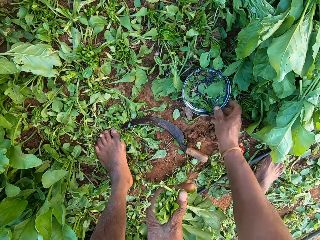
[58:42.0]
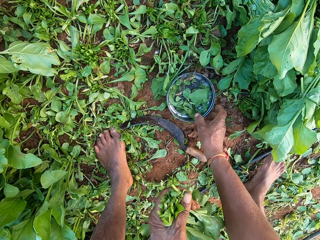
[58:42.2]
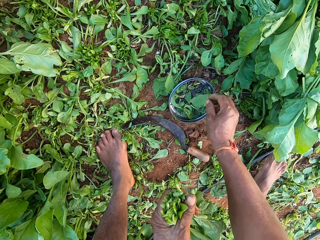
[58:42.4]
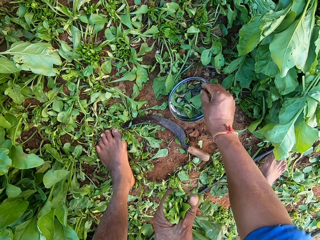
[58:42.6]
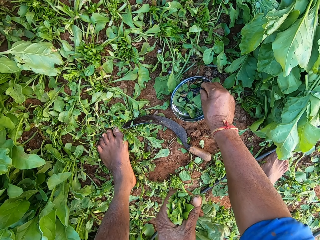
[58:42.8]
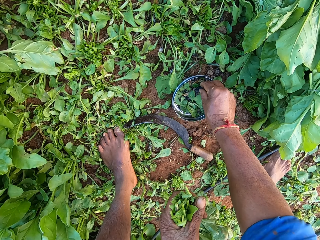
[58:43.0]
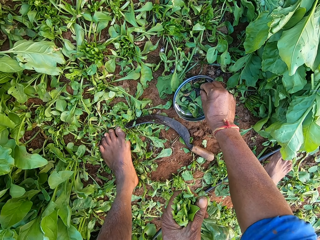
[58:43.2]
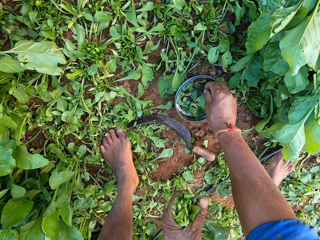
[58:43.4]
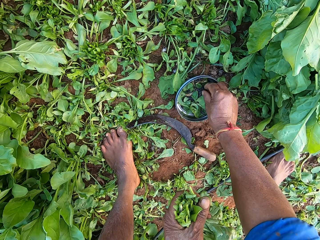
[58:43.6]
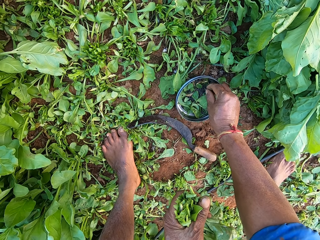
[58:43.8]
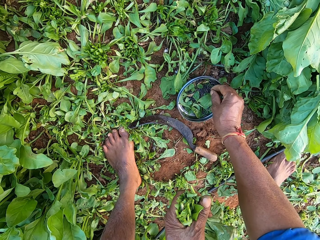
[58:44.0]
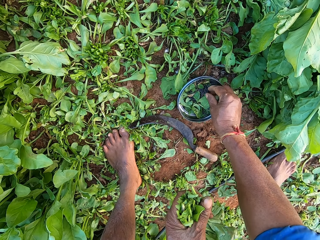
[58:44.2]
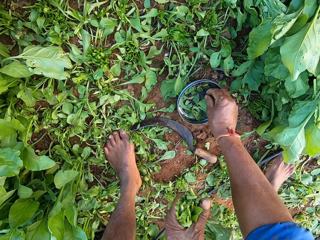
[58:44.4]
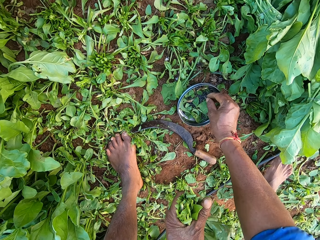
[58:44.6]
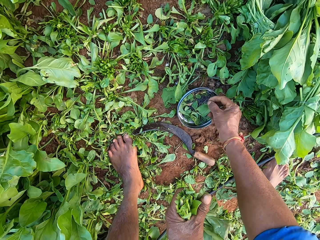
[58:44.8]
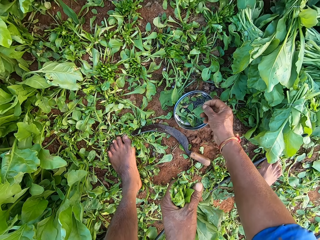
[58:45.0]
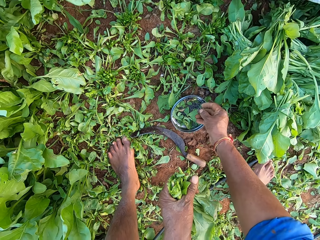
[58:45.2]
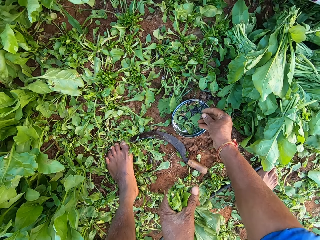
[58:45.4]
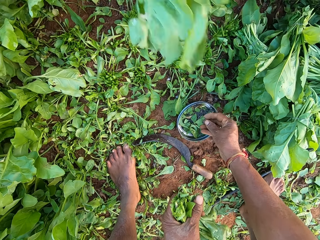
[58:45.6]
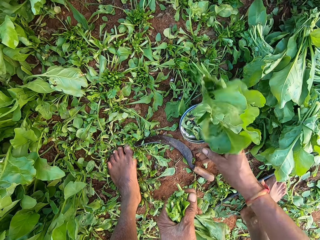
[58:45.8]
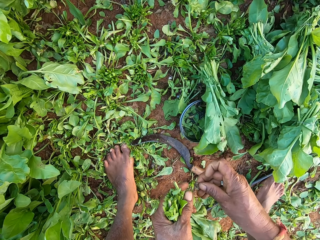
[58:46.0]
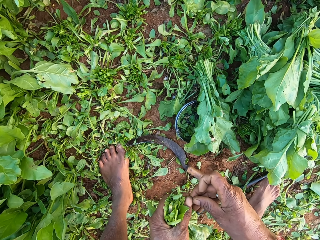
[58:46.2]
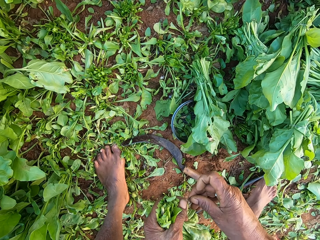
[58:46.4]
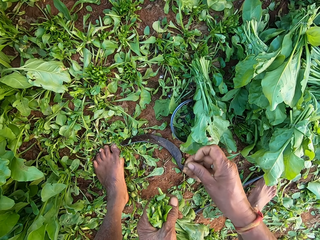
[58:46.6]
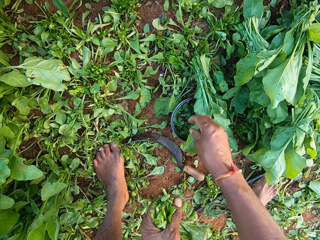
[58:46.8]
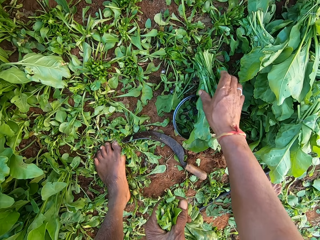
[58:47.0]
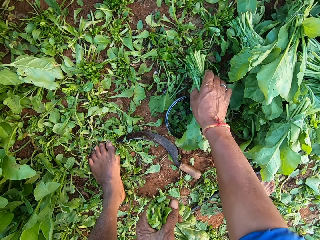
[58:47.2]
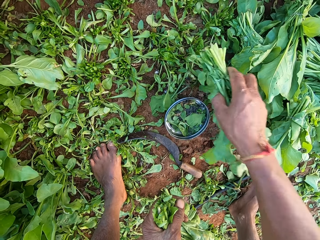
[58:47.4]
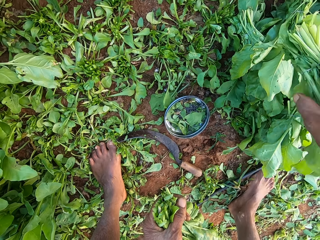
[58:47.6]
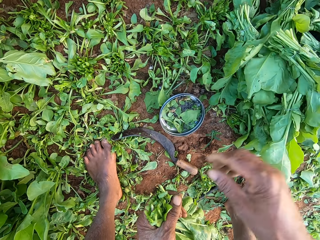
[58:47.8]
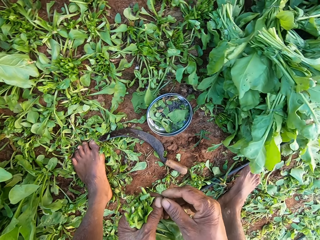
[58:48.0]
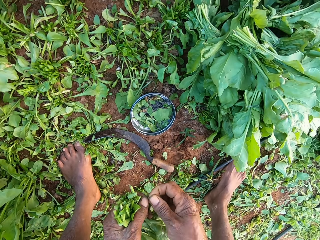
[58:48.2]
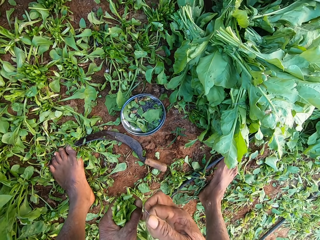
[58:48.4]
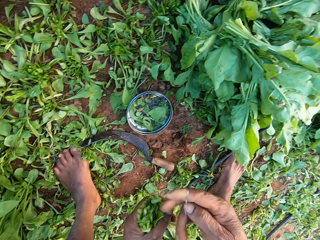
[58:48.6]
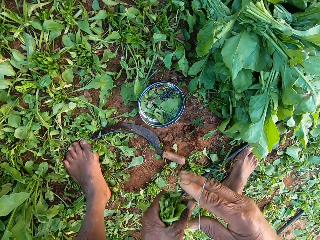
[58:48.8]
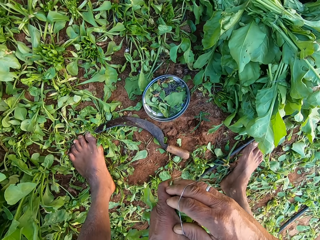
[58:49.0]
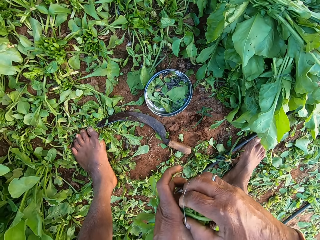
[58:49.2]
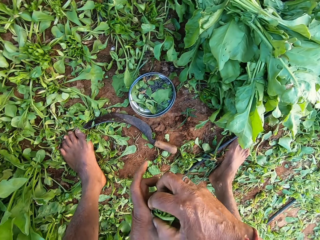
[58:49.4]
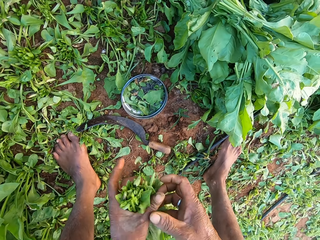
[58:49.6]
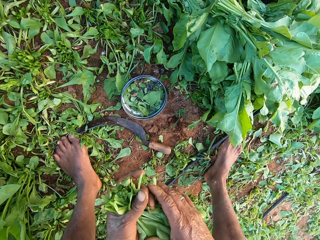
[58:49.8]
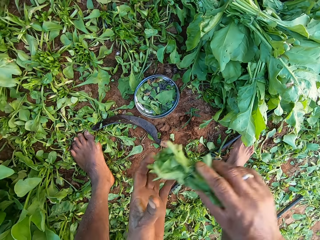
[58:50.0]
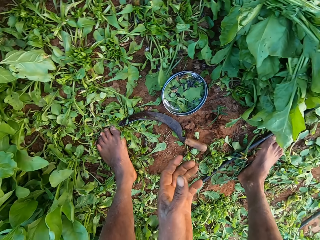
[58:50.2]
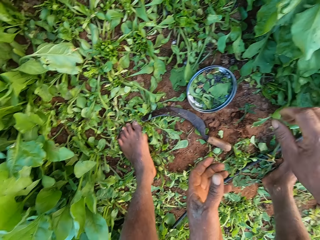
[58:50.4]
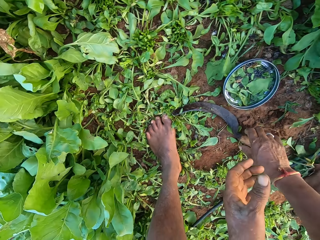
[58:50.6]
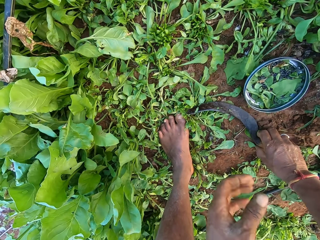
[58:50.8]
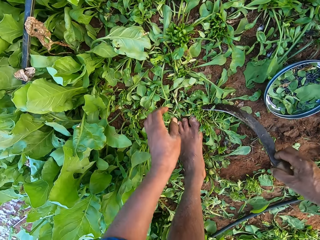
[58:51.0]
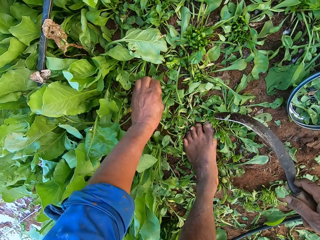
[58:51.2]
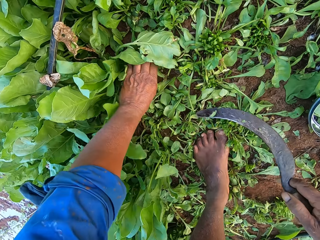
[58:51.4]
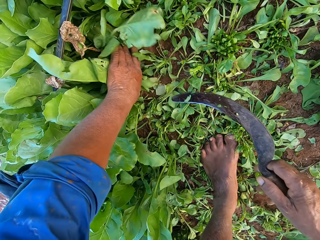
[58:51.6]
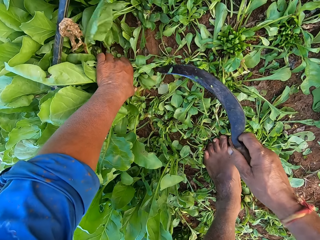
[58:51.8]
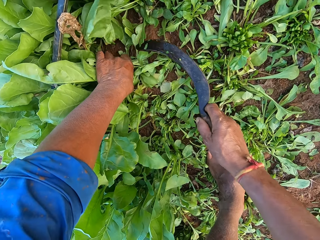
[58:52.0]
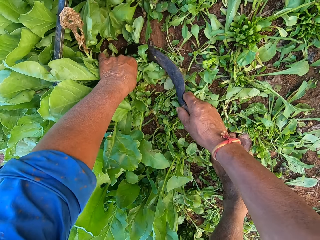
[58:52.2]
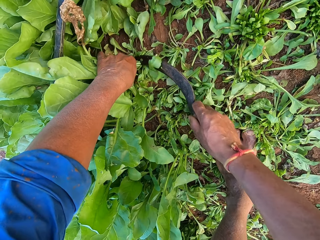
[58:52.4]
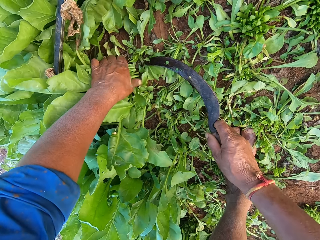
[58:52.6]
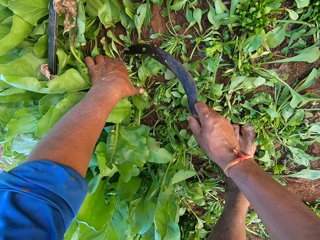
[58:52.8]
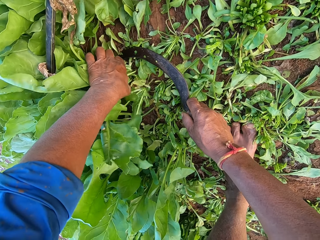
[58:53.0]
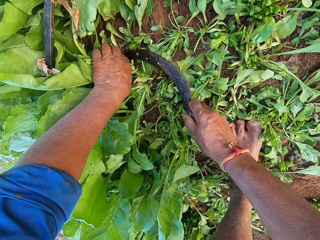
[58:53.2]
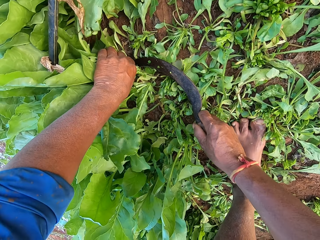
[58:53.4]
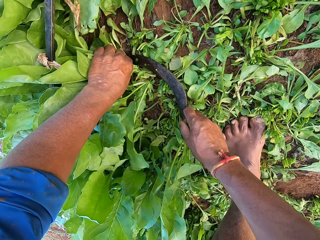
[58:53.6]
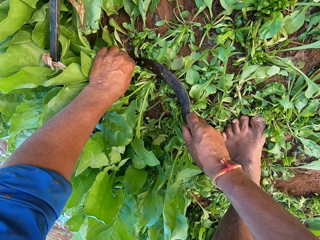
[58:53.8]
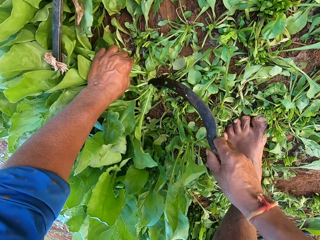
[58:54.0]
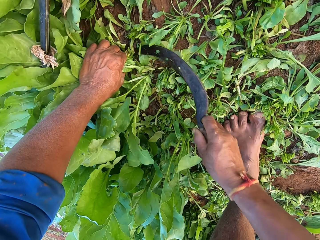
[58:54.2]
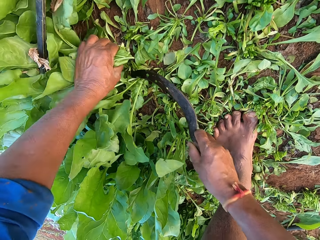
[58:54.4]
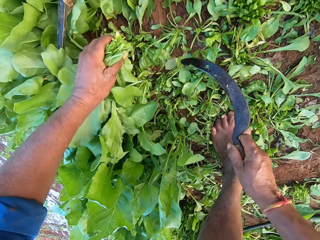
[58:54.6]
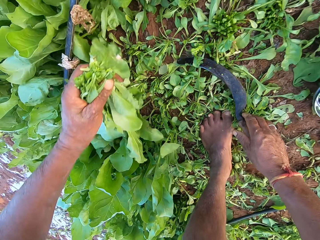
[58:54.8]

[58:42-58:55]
The camera wearer moves the plate on the floor with his right hand. He picks some rubber bands from the plate with his right hand. A woman drops a bundle of spinach plant on the metal plate with her left hand. The camera wearer holds the rubber band with his hands. He drops the rubber band into the metal plate with his right hand. He picks the bundle of spinach plant from the metal plate on the ground with his right hand. He drops the bundle of spinach plant on the bundles of spinach plant on the ground with his right hand. He holds the rubber band with his hands, stretches the rubber band with his hands, and wraps the rubber band around his right hand. He binds the spinach plants in his left hand with the rubber band around his right hand. He passes the bundle of spinach plant from his left hand to his right hand. He drops the bundle of spinach plant on the bundles of spinach plant on the ground with his right hand. He picks the sickle from the ground with his right hand. He holds the spinach plants on the ground with his left hand. He touches the vegetables. He cuts the spinach plants from the ground with the sickle in his right hand. He holds the spinach plants on the ground with his left hand. He cuts the spinach plants from the ground with the sickle in his right hand.

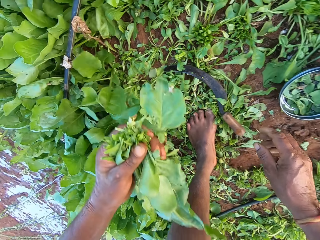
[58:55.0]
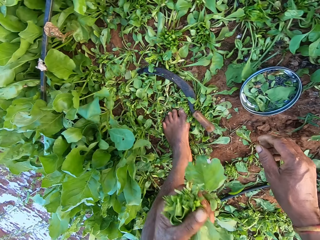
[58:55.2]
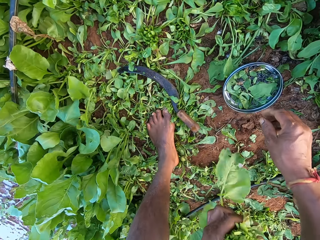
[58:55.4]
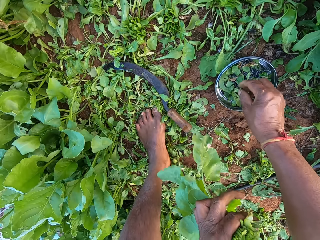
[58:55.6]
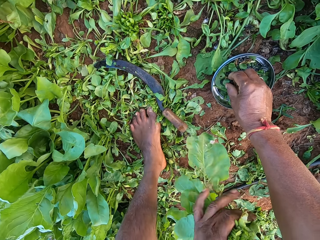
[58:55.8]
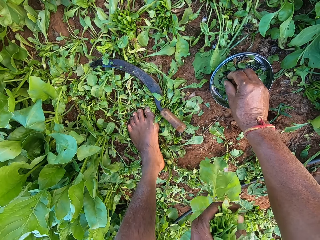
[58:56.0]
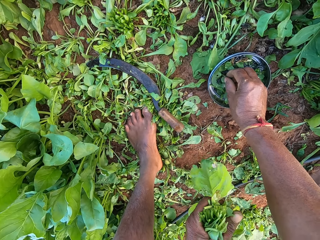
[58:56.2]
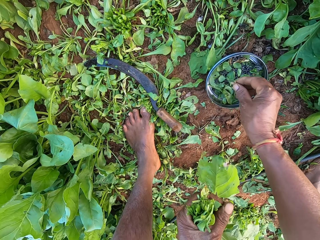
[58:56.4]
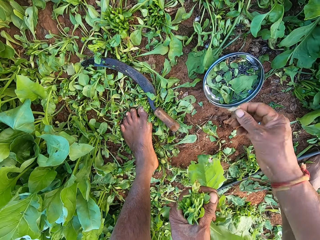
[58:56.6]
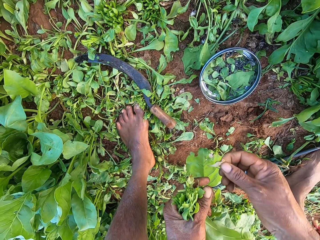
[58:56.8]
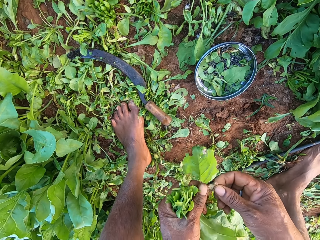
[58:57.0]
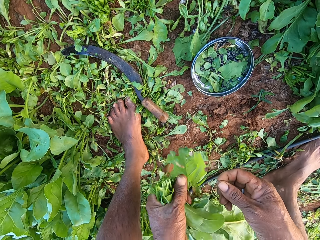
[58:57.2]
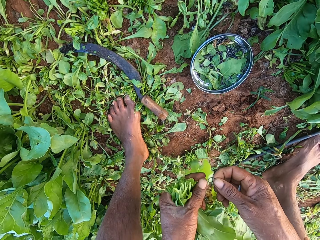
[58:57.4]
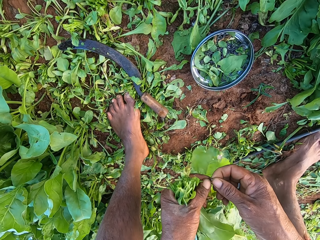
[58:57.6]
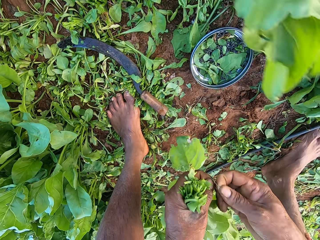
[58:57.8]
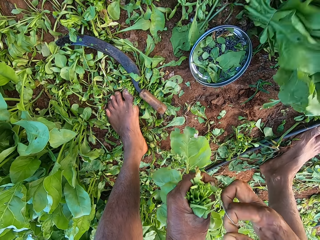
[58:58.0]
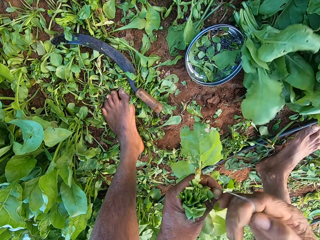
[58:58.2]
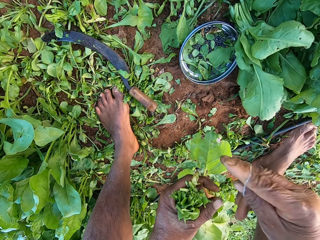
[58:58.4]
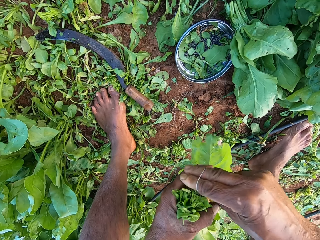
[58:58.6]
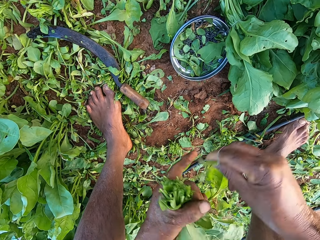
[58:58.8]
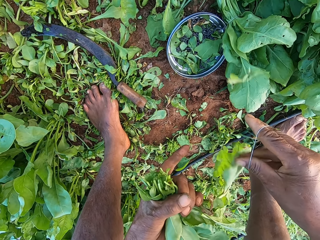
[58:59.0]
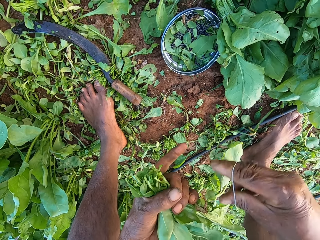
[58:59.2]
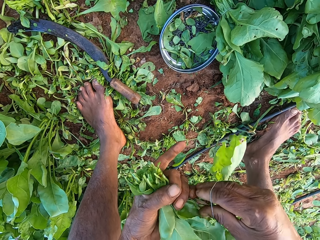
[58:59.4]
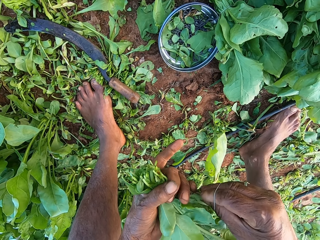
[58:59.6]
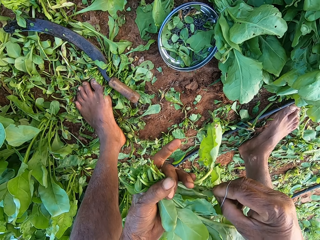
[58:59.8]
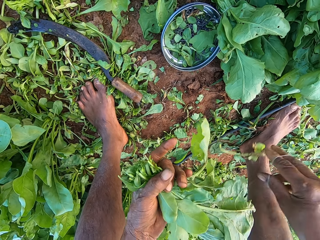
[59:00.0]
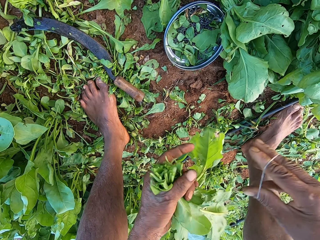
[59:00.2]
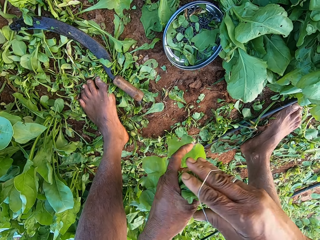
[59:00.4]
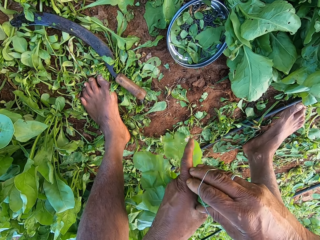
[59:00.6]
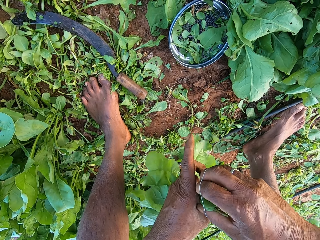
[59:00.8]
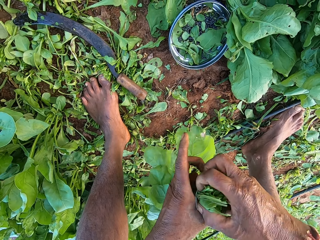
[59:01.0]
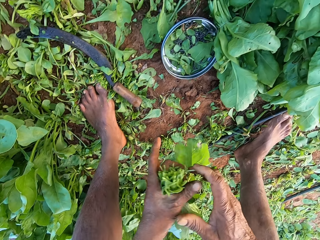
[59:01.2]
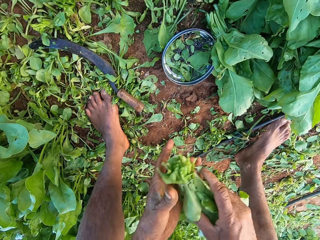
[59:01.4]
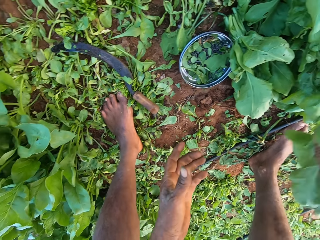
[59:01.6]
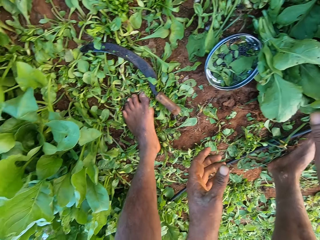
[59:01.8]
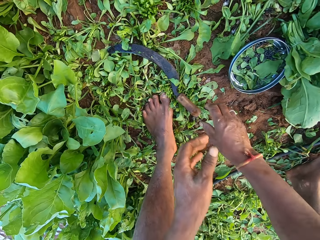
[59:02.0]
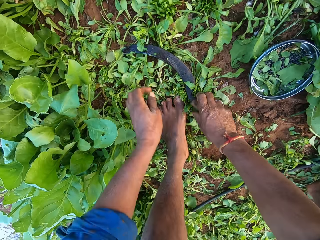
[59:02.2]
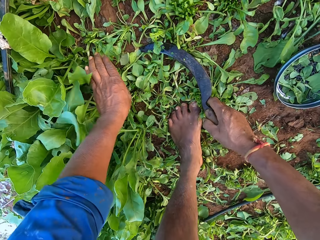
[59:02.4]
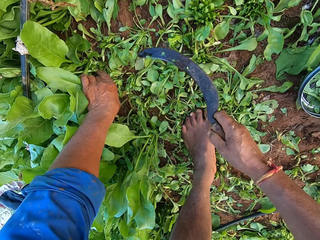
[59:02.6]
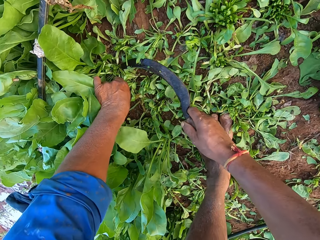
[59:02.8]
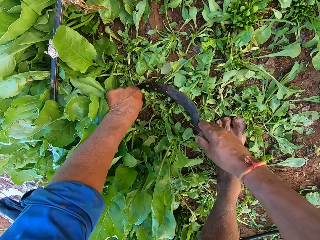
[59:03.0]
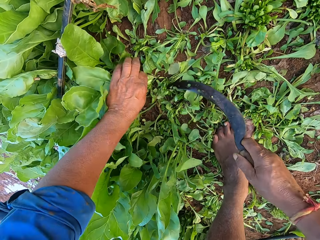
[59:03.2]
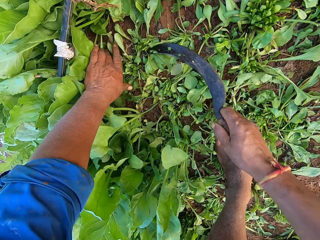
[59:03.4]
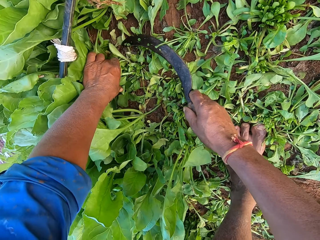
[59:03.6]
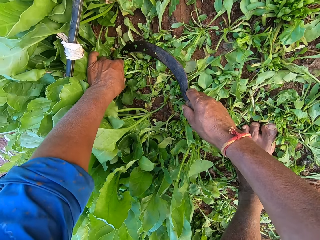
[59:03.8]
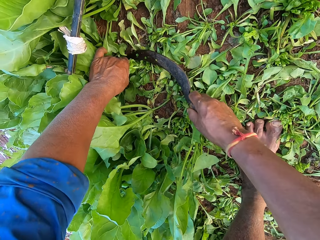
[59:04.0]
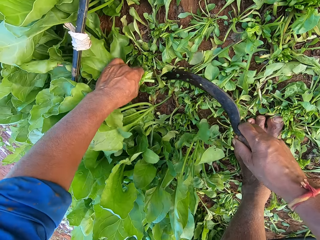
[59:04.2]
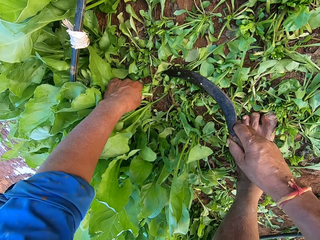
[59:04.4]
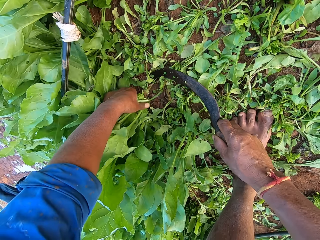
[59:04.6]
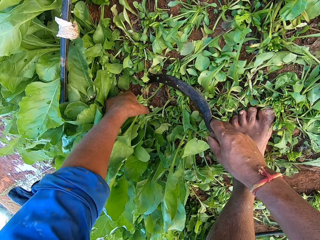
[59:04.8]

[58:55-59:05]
The camera wearer drops the sickle on the ground with his right hand. He picks a rubber band from the metal plate on the ground with his right hand. He picks a dried spinach leaf from his right hand with his left hand and drops the dried spinach leaf to the ground with his left hand. He holds the rubber band with his hands, stretches the rubber band with his hands, and wraps the rubber band around his right hand. He picks a spinach leaf from his left hand with his right hand and drops the spinach leaf to the ground with his right hand. He picks a spinach leaf from his left hand with his right hand and drops the spinach leaf to the ground with his right hand. He binds the spinach plants in his left hand with the rubber band around his right hand. He passes the bundle of spinach plant from his left hand to his right hand. He drops the bundle of spinach plant on the bundles of spinach plant on the ground with his right hand. He picks the sickle from the ground with his right hand. He holds the spinach plants on the ground with his left hand. He touches the vegetables. He cuts the spinach plants from the ground with the sickle in his right hand. He holds the spinach plants on the ground with his left hand. He cuts the spinach plants from the ground with the sickle in his right hand. He holds the spinach plants on the ground with his left hand.
